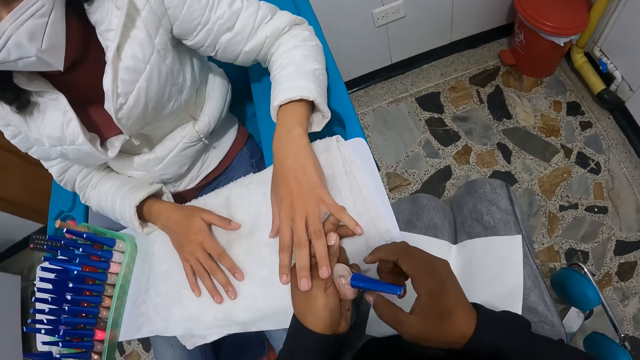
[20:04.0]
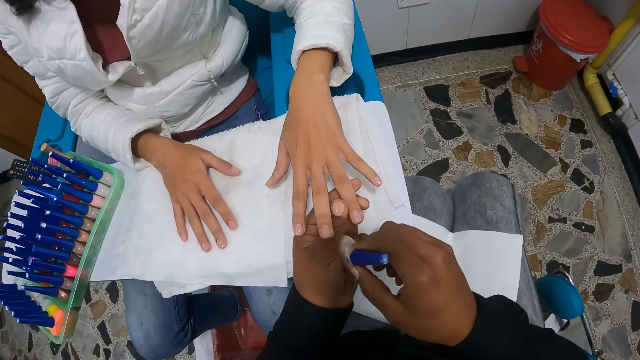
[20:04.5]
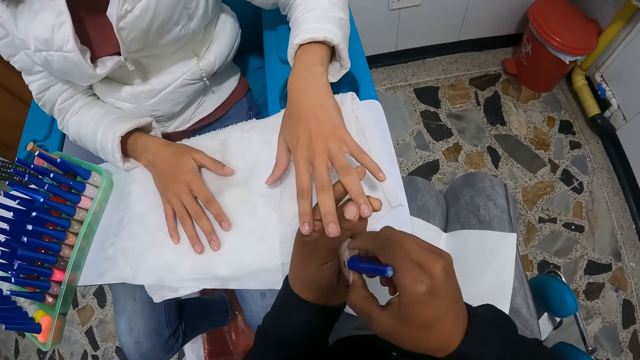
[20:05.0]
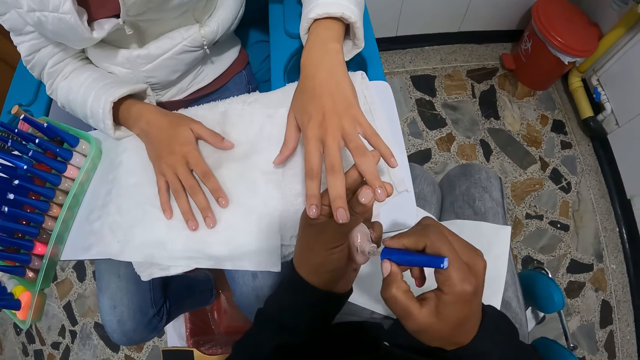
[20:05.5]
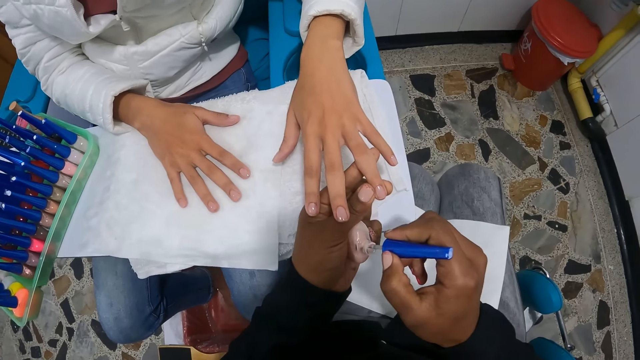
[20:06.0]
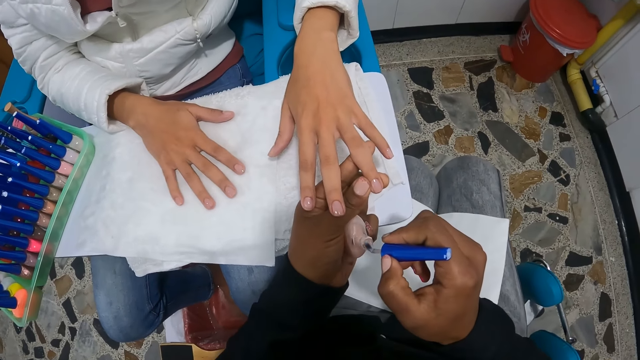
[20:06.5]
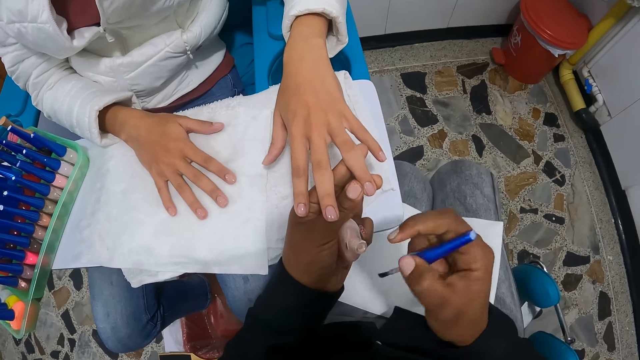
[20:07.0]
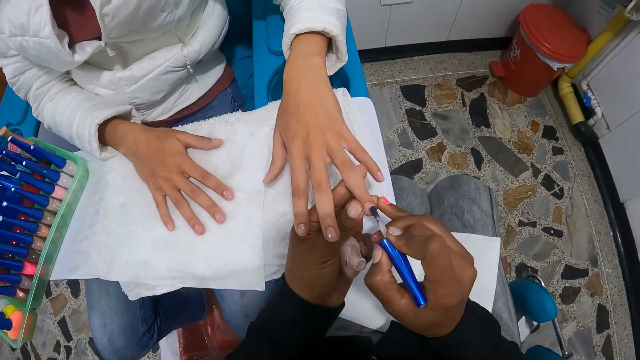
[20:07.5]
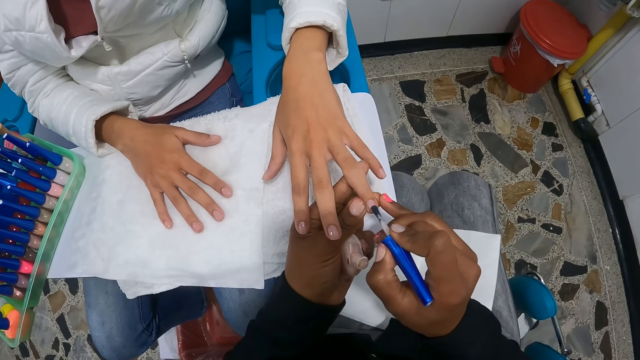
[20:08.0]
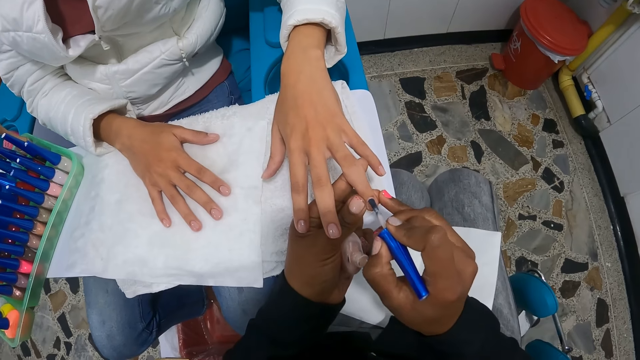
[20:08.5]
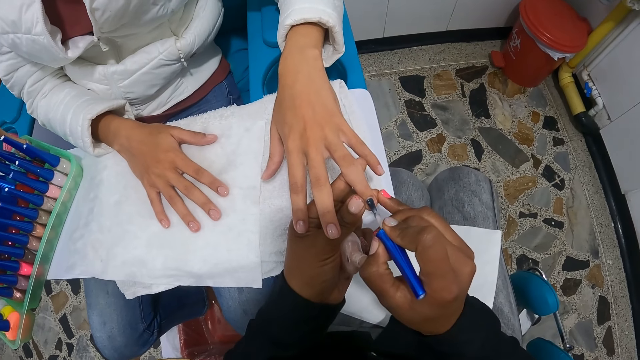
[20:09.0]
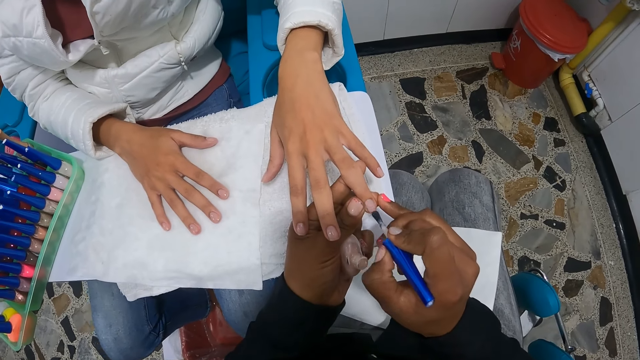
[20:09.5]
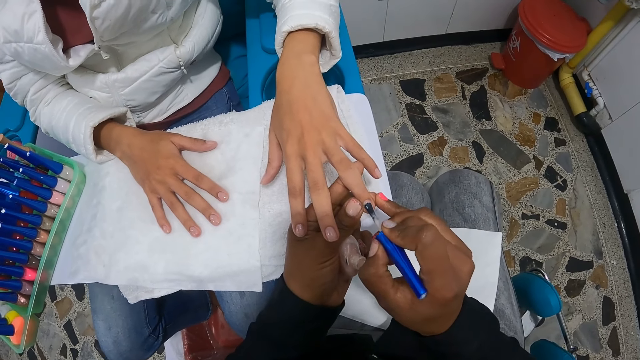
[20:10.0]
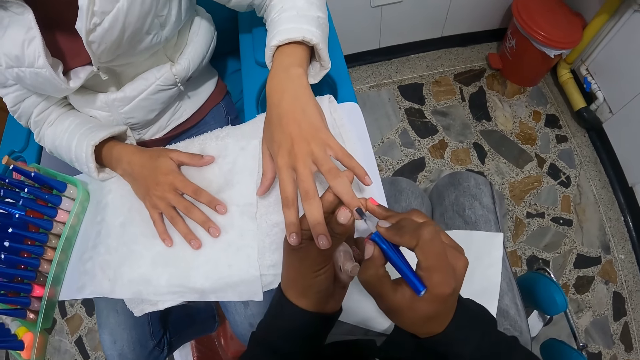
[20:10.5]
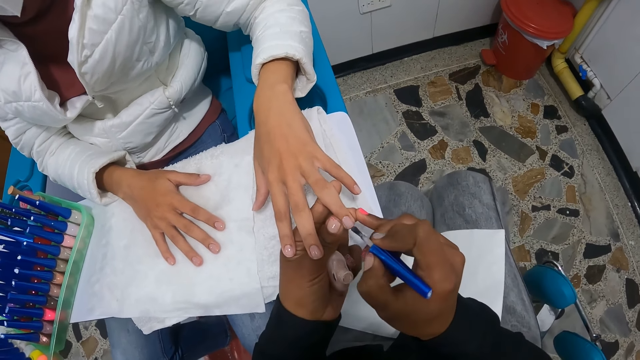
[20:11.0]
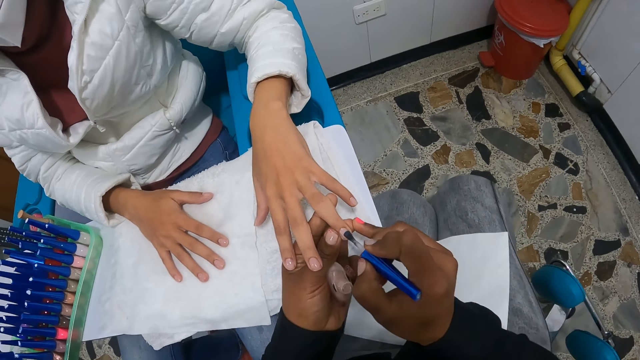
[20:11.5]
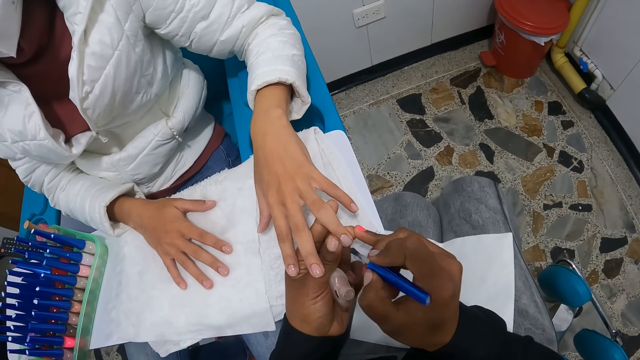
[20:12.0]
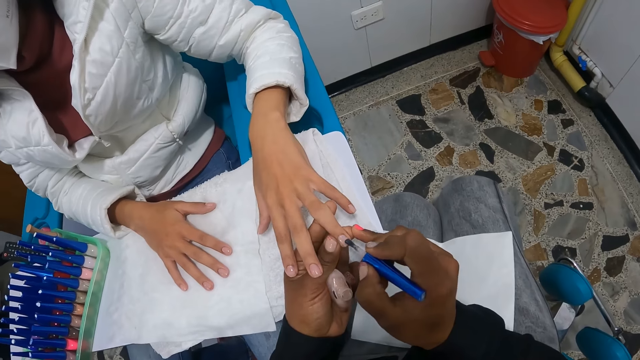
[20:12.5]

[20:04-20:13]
The camera wearer paints the woman's nails with the nail polish in her right hand.

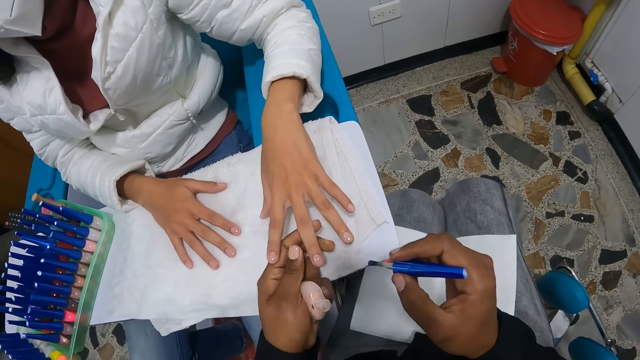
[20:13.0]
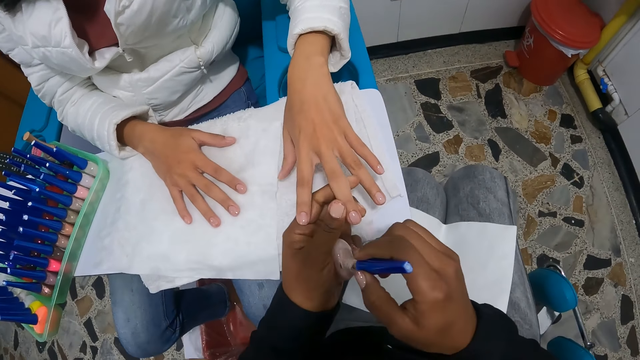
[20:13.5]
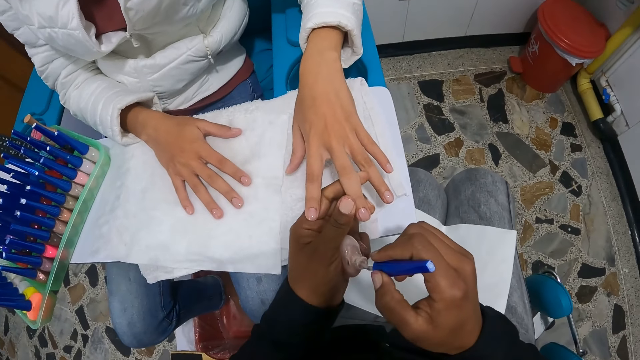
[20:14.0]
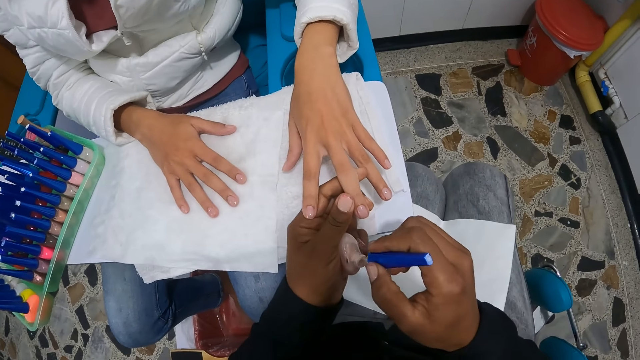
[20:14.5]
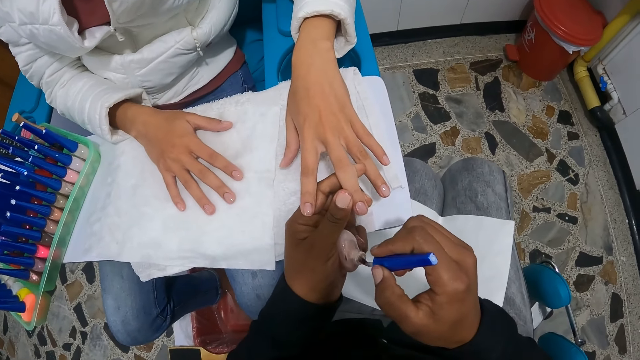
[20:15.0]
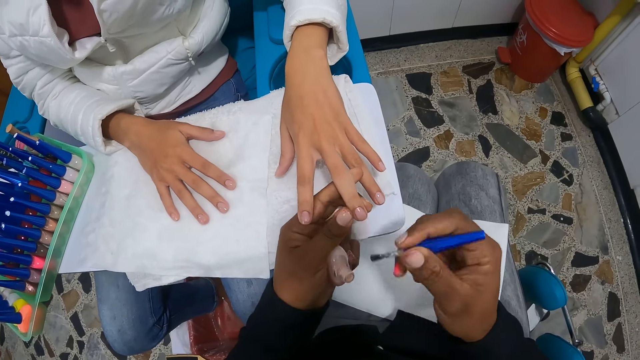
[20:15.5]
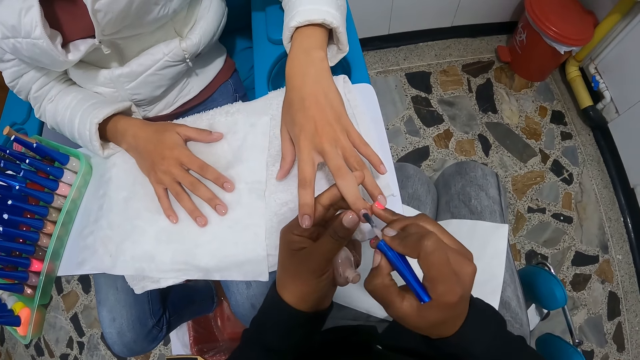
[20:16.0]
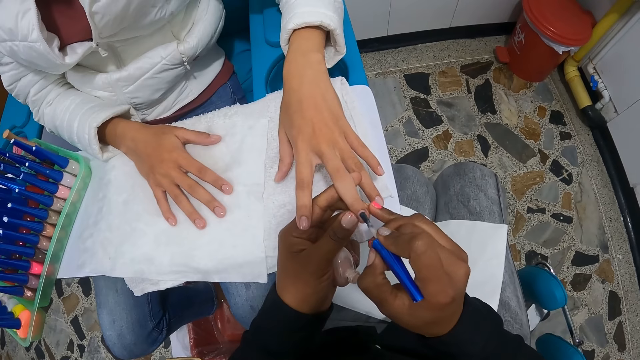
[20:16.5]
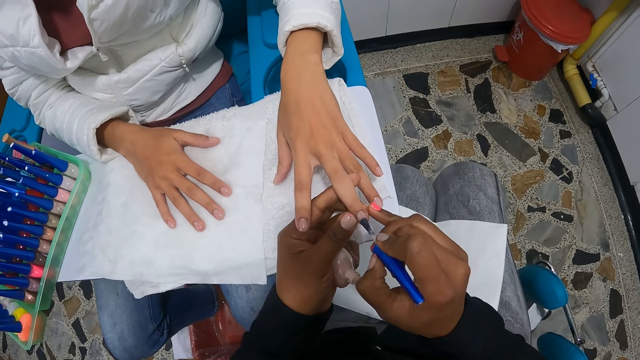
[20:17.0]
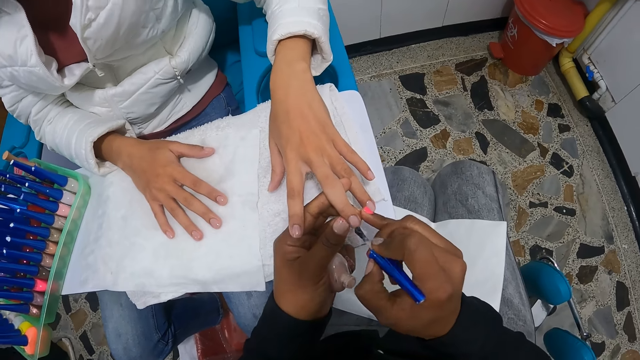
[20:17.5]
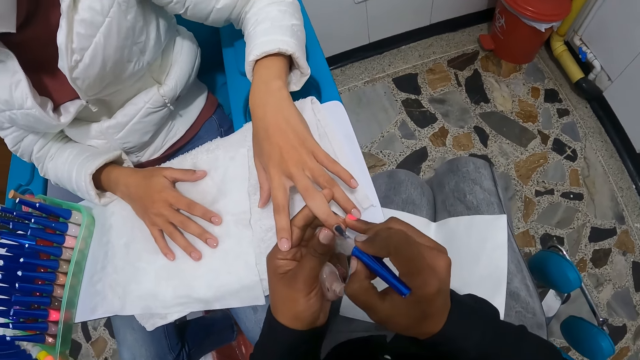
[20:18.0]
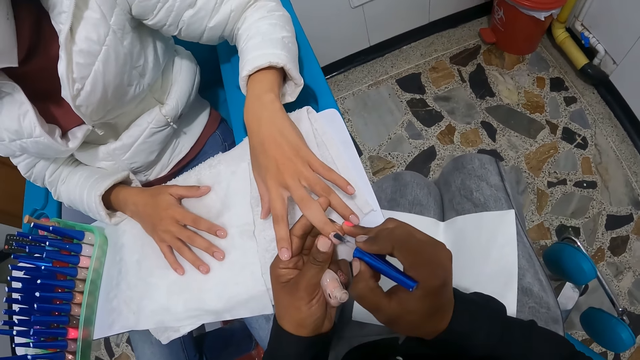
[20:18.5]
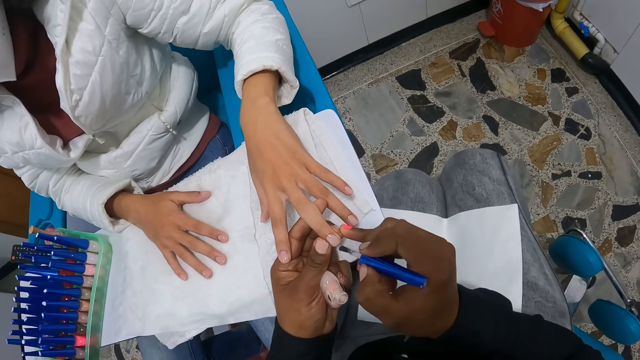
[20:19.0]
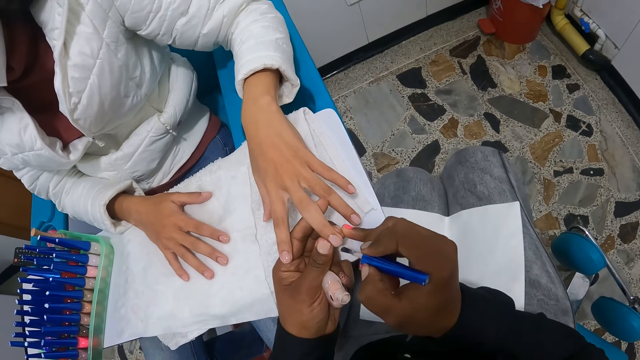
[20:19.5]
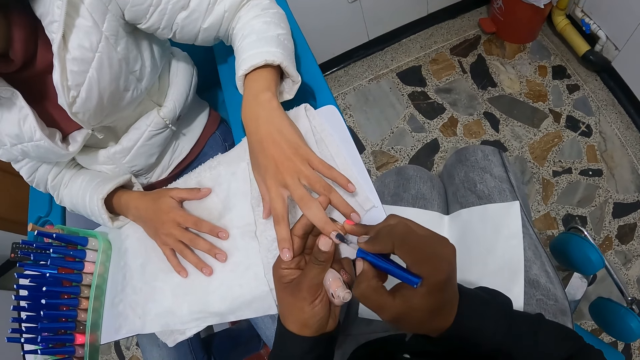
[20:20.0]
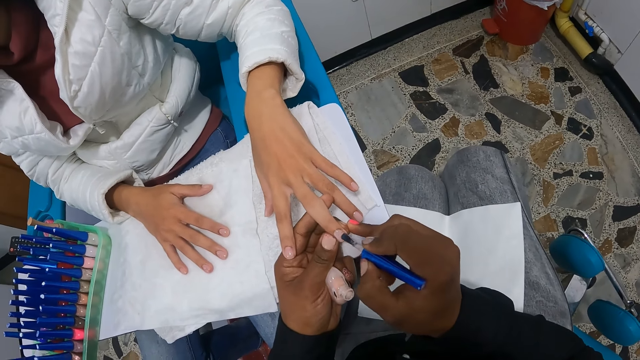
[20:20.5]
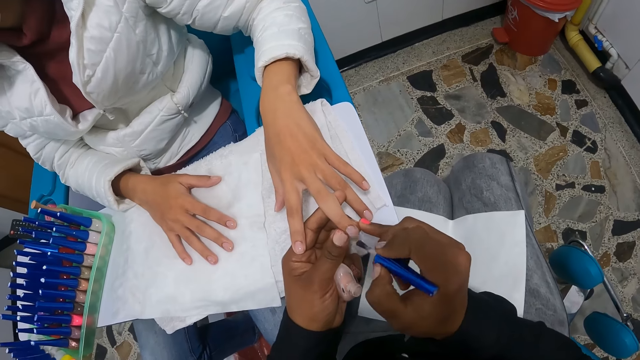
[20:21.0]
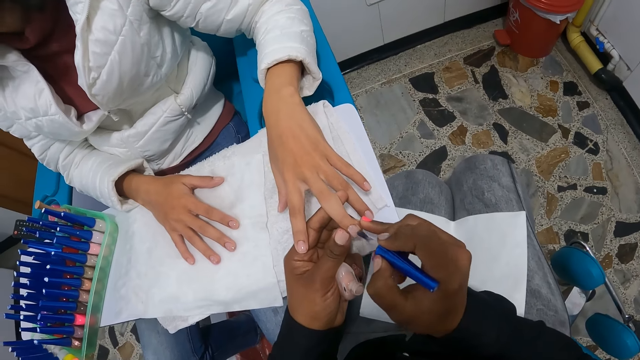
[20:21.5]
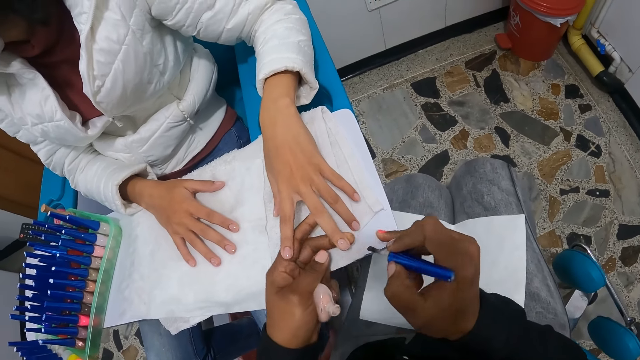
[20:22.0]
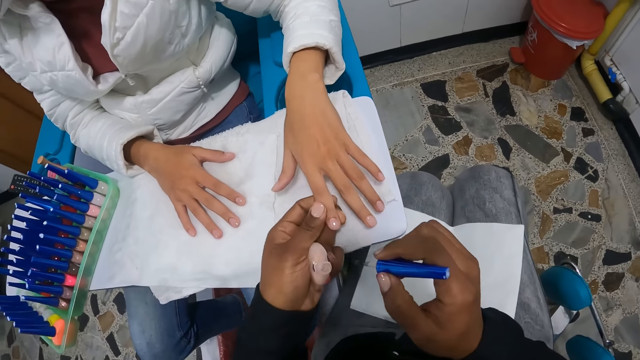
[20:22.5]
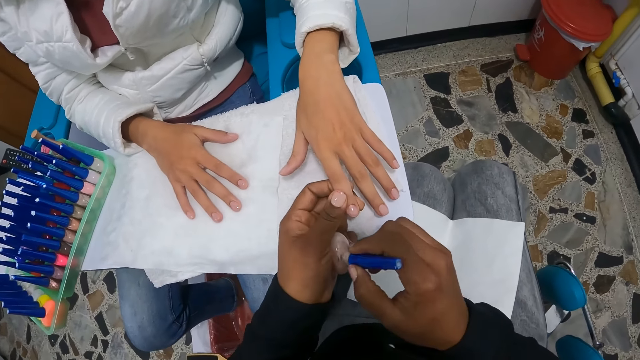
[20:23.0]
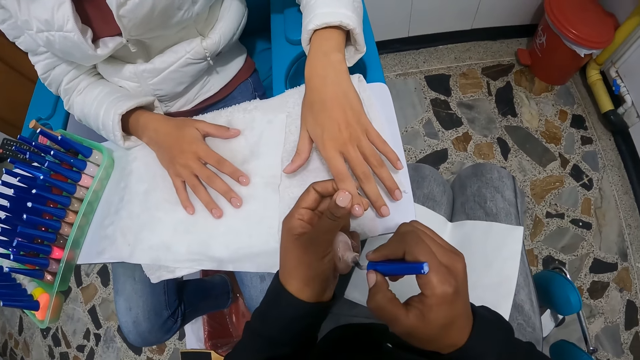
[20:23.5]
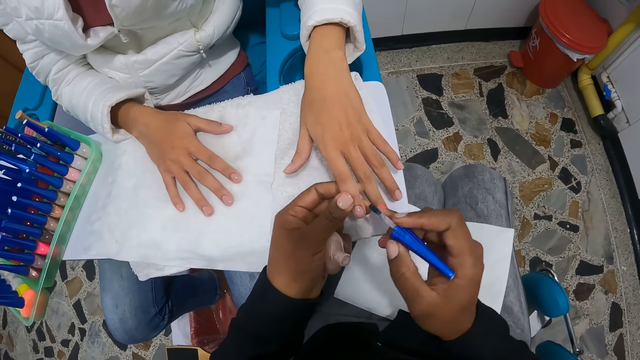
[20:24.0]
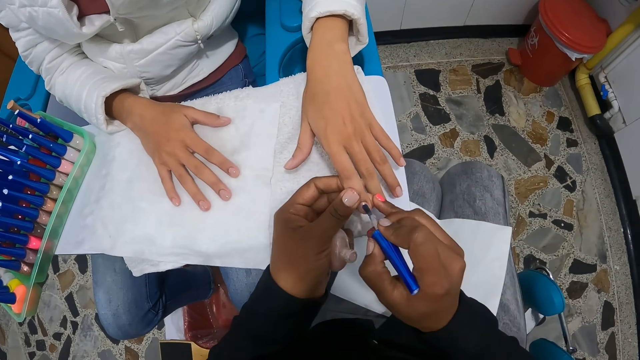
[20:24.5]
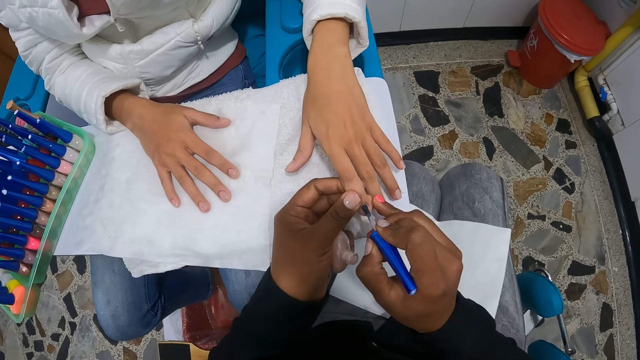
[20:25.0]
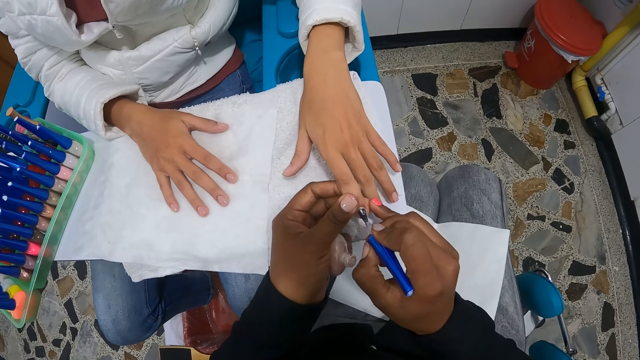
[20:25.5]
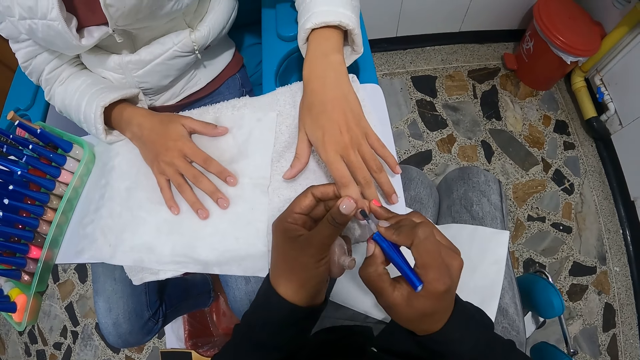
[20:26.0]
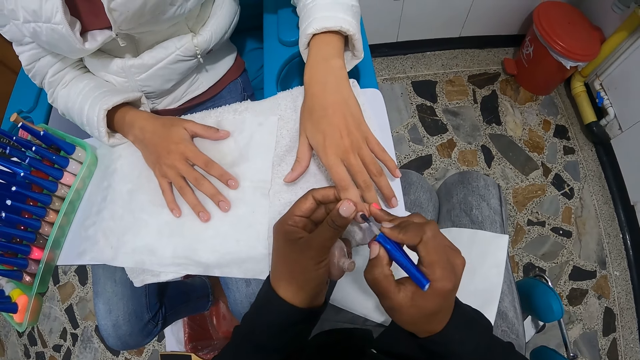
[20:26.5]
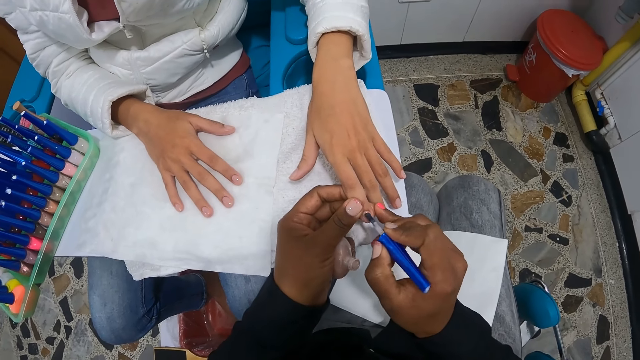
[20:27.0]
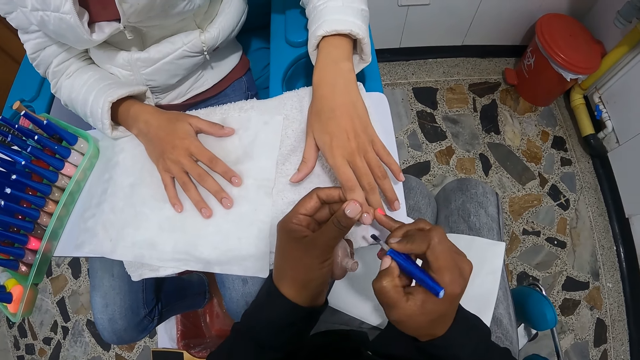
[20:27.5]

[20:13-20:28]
The camera wearer dips the brush into the nail polish container with her right hand. She paints the woman's nails with the nail polish in her right hand. She dips the brush into the nail polish container with her right hand again. She paints the woman's nails with the nail polish in her right hand again.
